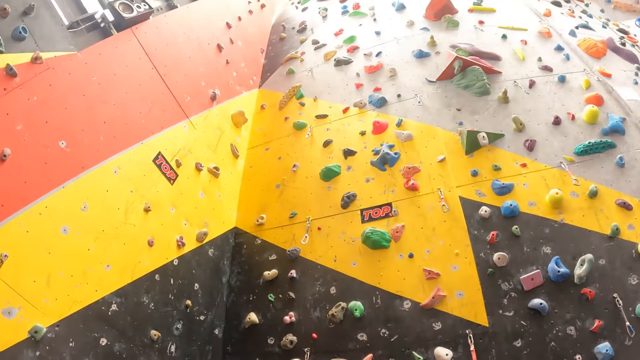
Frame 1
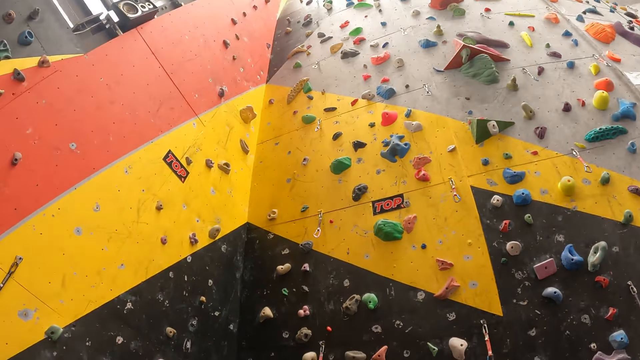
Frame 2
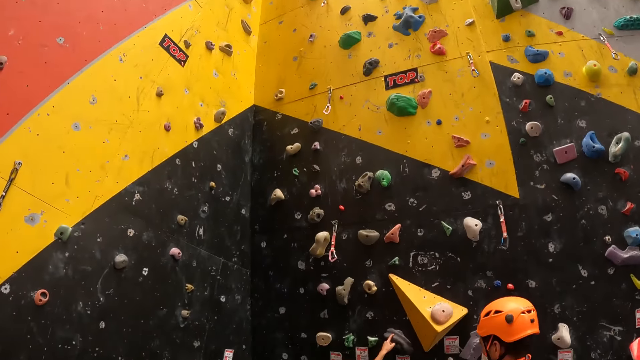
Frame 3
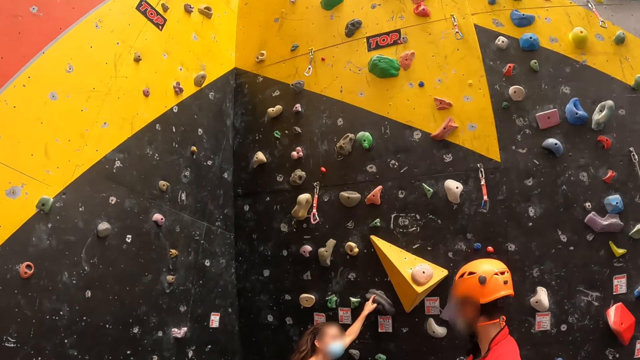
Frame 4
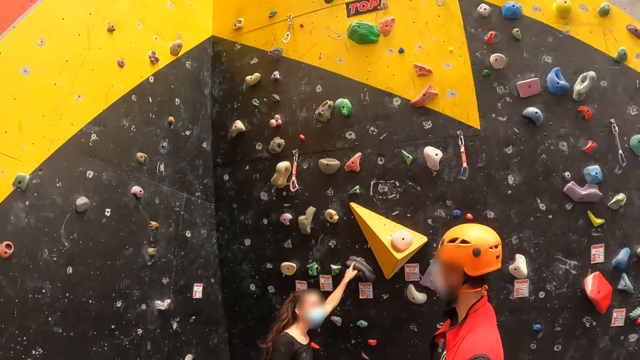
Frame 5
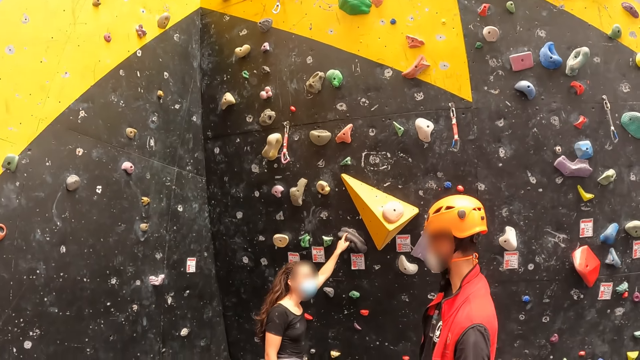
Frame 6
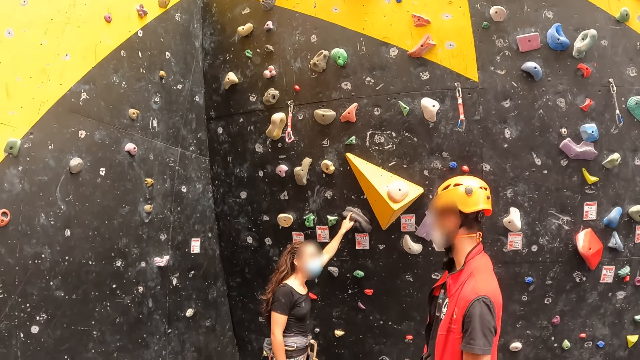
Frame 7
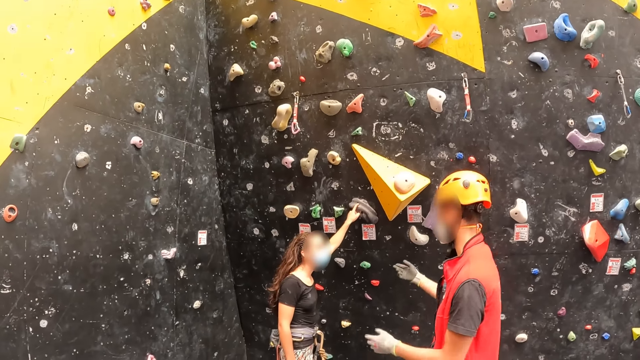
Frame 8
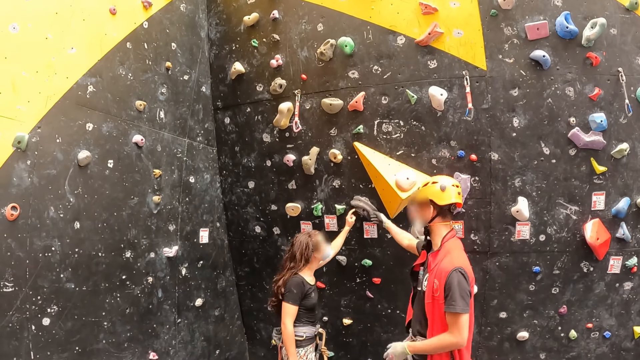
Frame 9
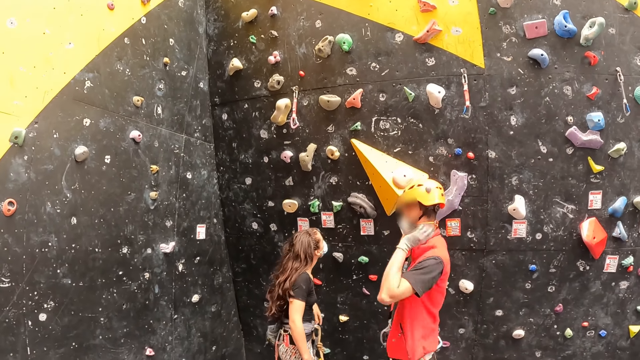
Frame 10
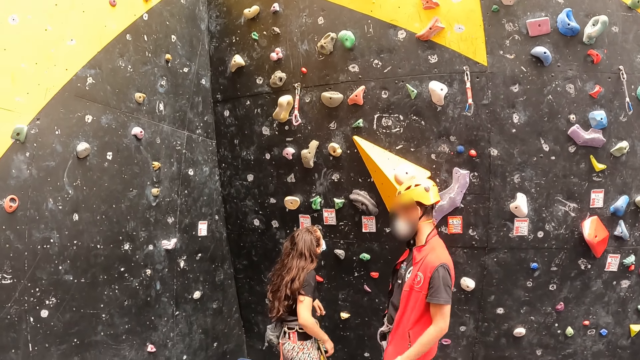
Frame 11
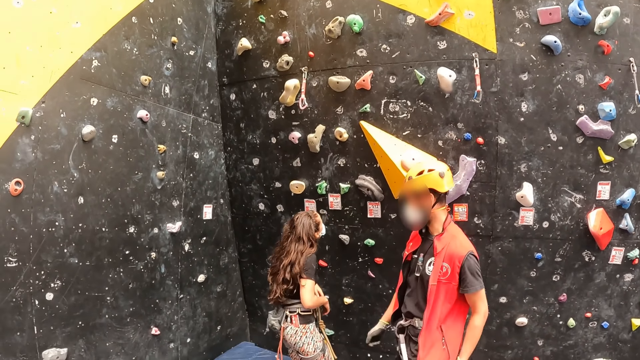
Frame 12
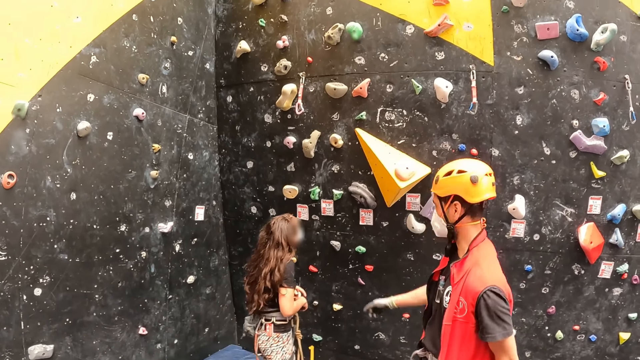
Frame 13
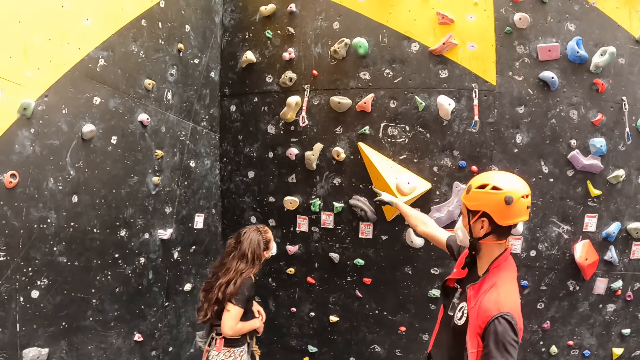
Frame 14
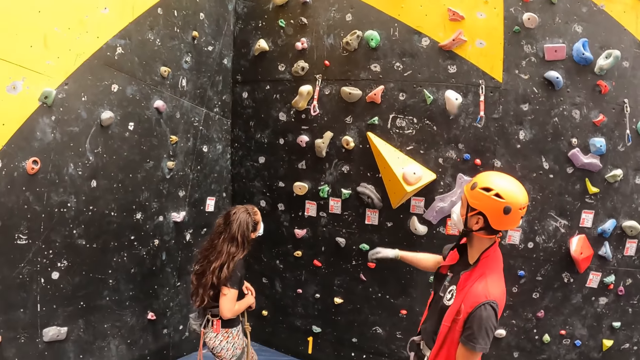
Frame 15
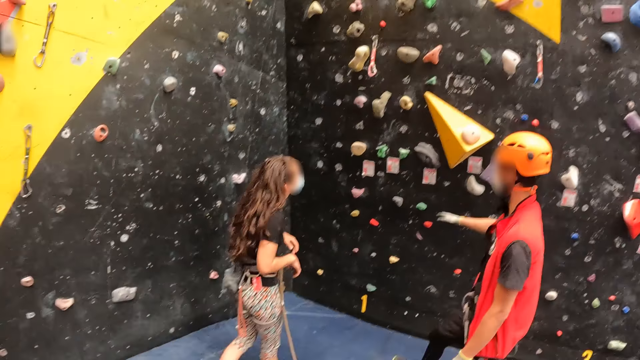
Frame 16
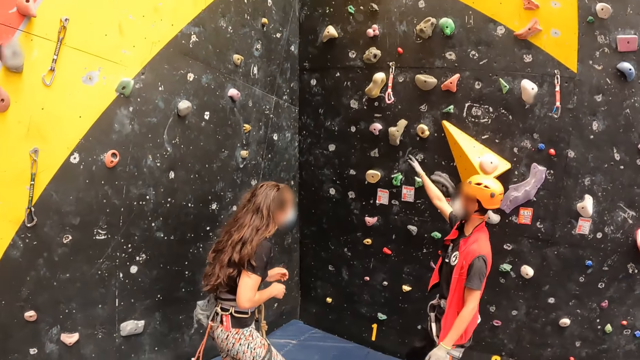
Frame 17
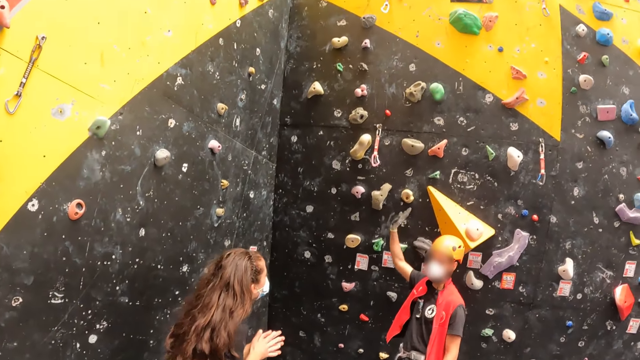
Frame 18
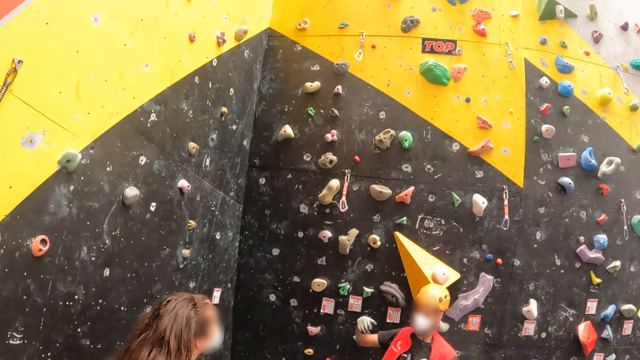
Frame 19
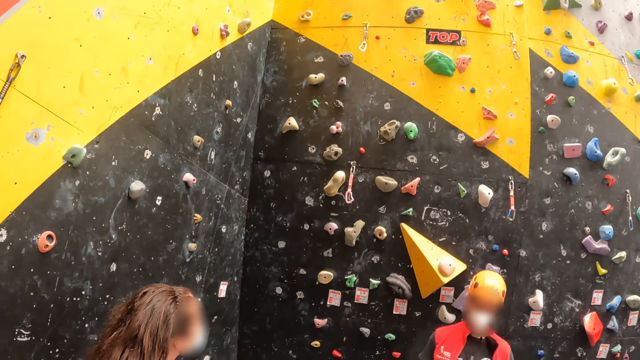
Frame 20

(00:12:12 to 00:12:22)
The camera wearer looks up. A person points at the wall.

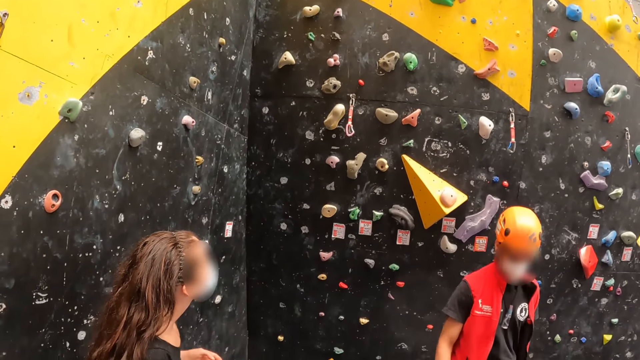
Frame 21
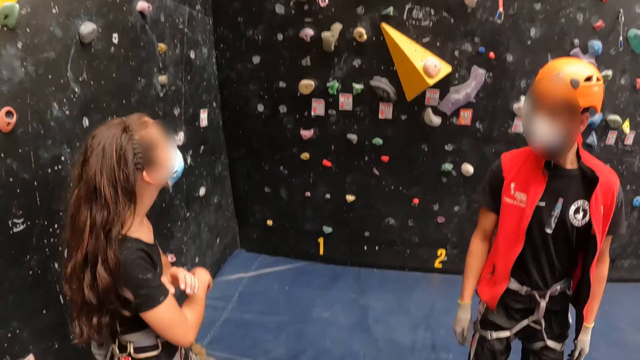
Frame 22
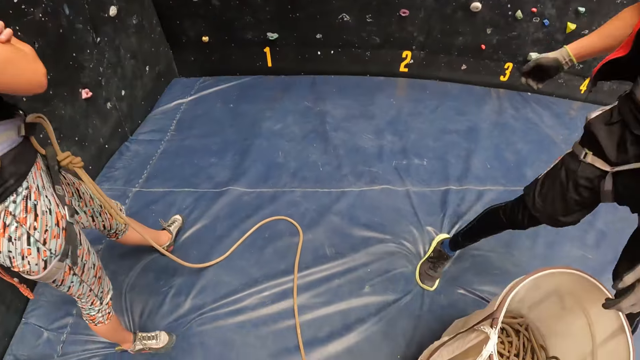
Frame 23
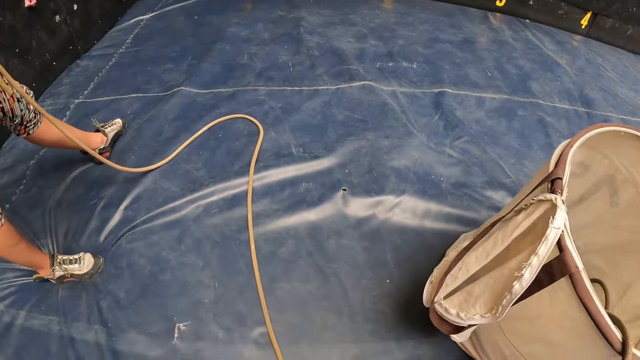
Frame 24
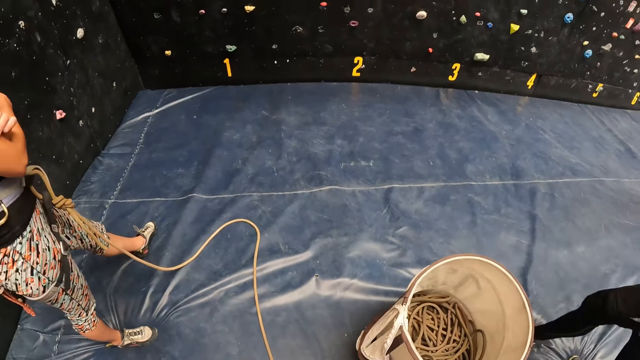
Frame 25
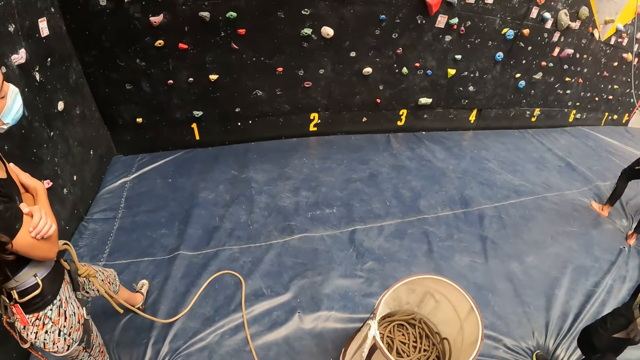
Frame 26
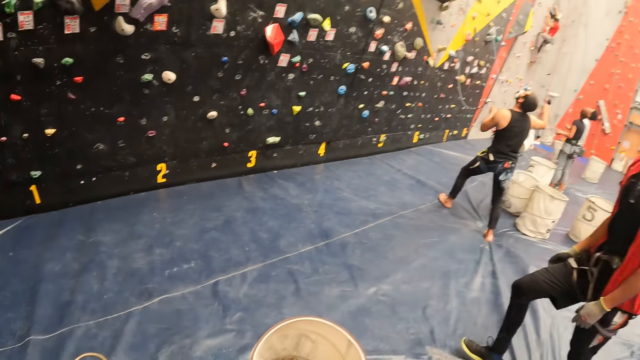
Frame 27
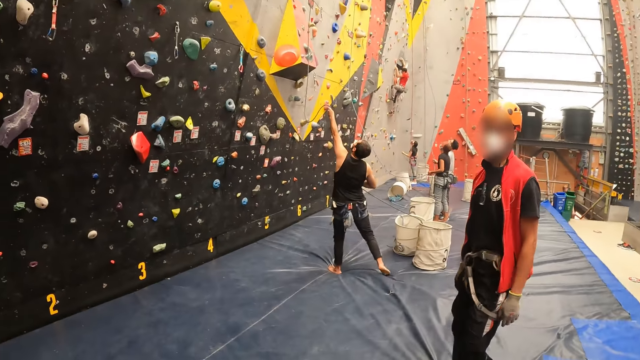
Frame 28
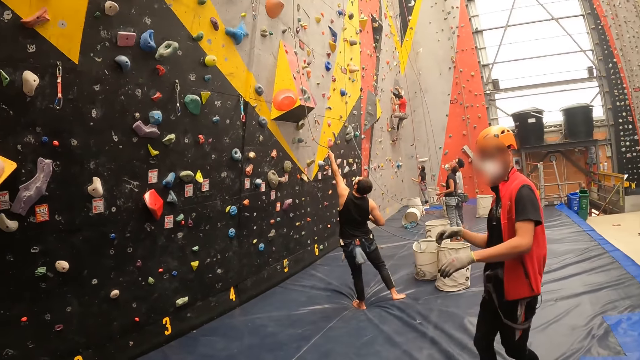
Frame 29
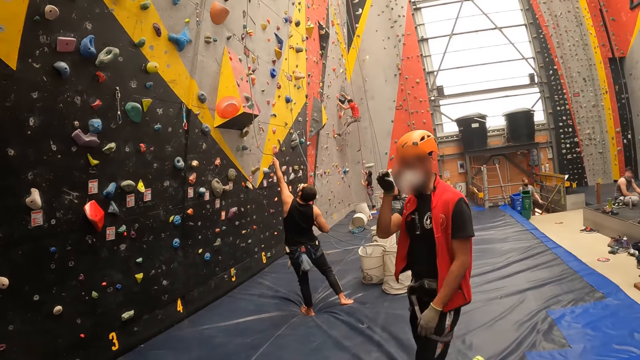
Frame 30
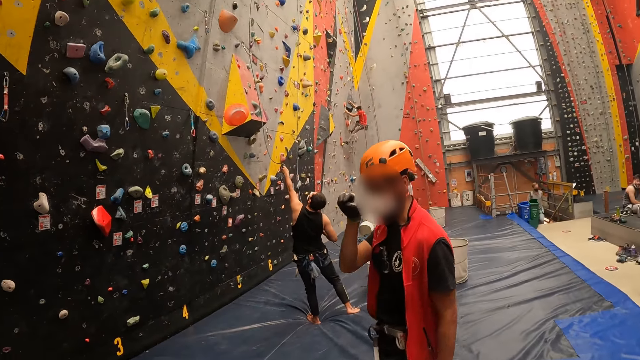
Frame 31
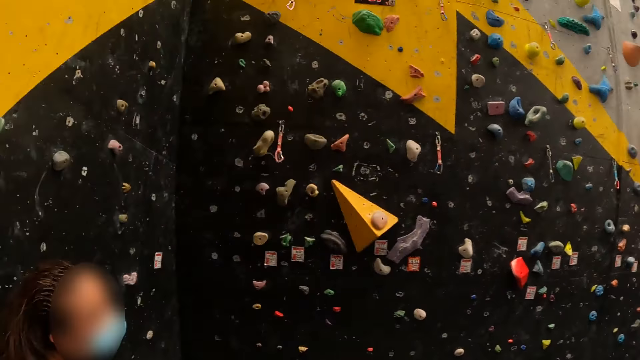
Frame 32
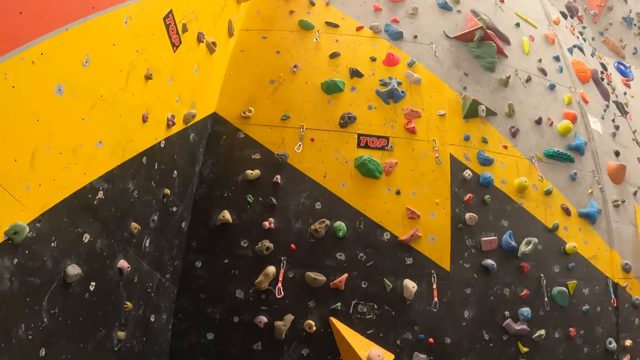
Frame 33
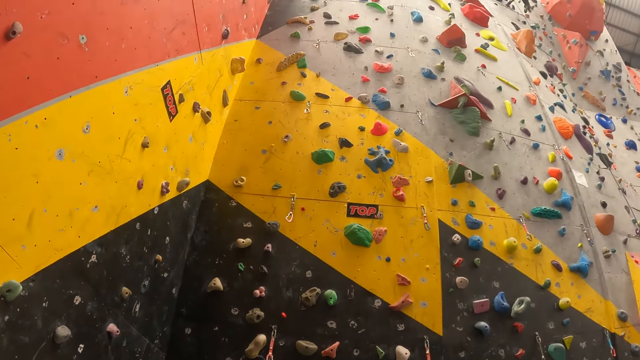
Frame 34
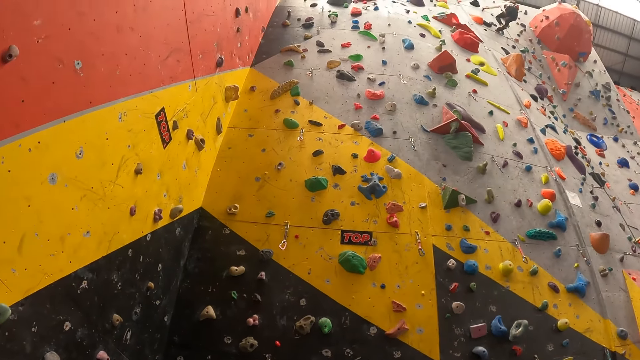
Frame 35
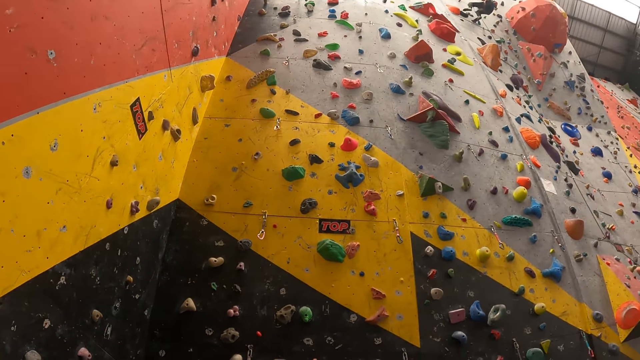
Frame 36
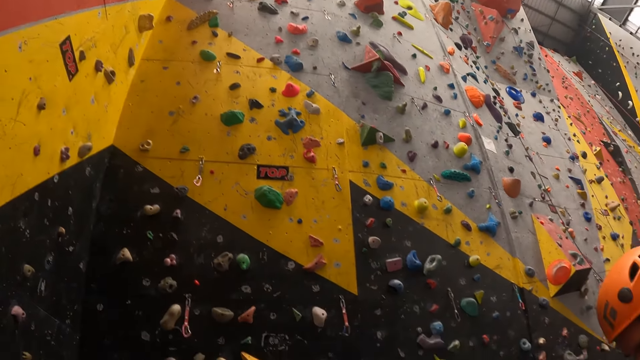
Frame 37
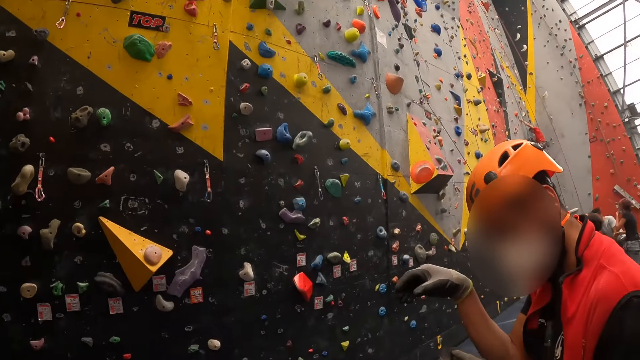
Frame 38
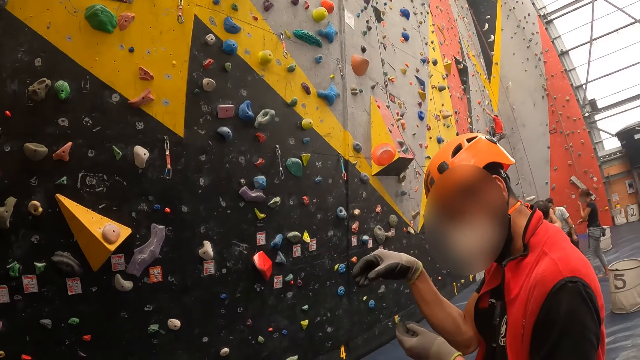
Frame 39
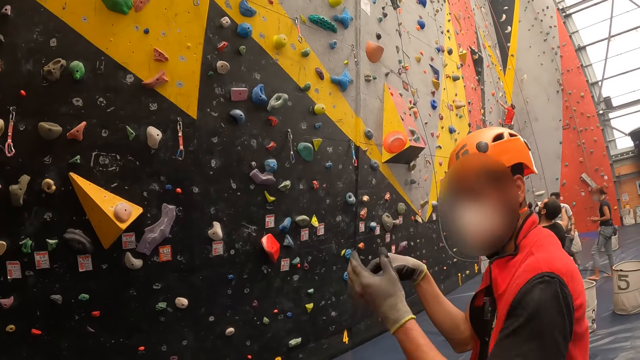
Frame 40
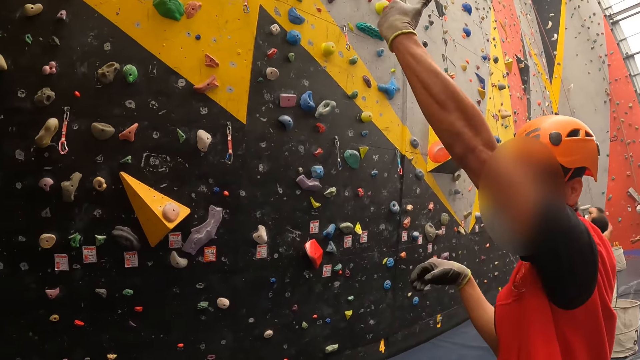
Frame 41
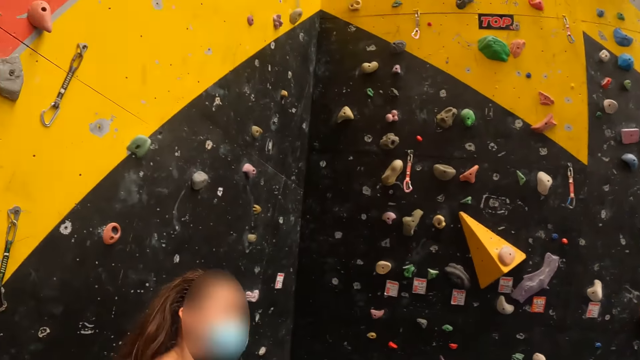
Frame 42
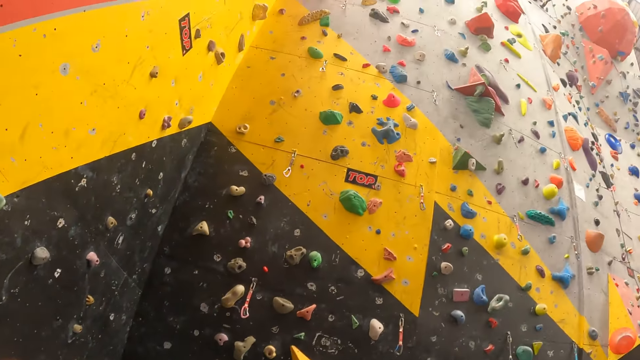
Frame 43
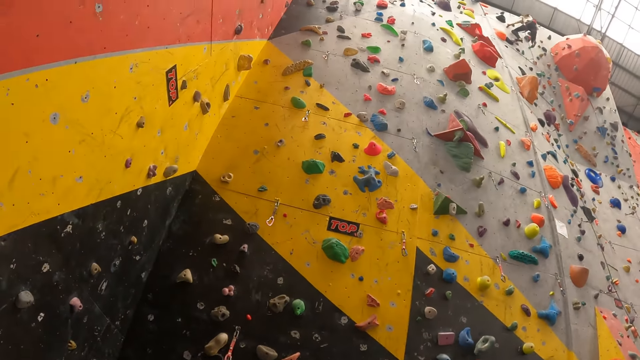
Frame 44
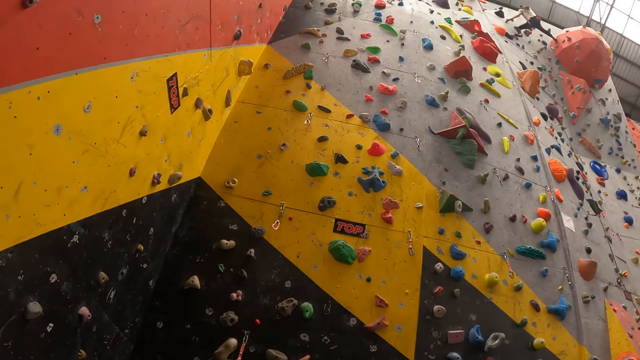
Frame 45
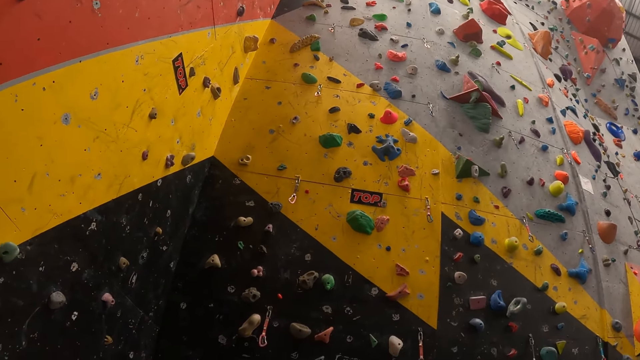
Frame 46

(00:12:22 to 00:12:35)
The camera wearer bends down. They talk to a person. They look up. They talk to the person.
